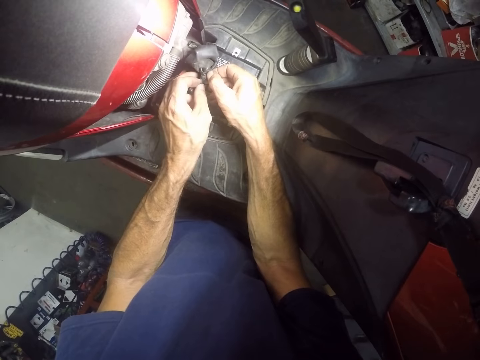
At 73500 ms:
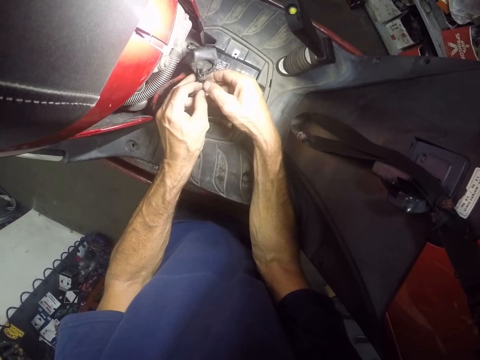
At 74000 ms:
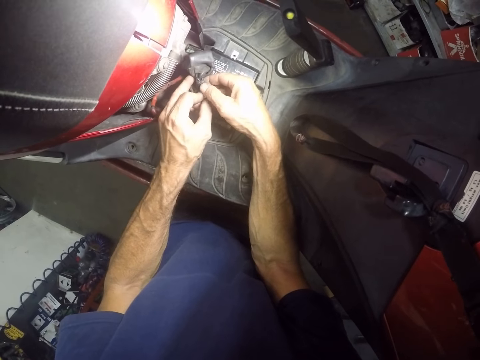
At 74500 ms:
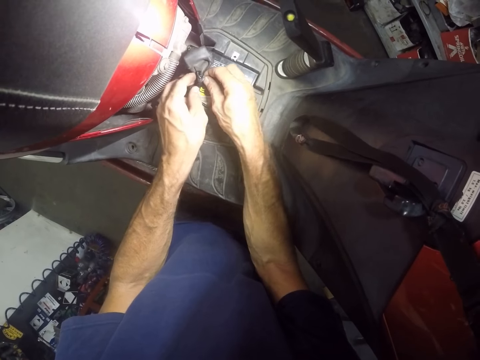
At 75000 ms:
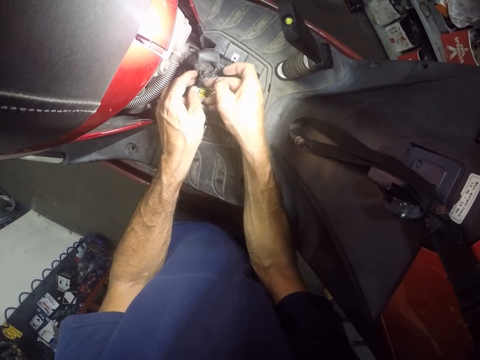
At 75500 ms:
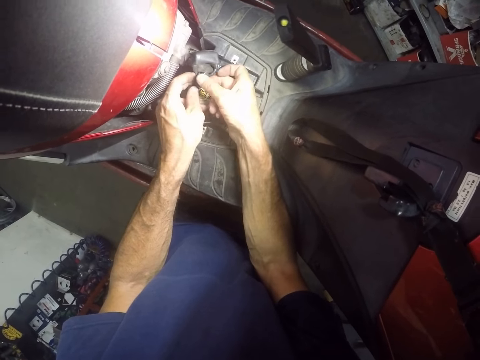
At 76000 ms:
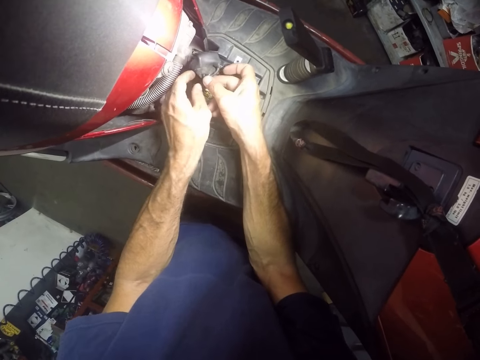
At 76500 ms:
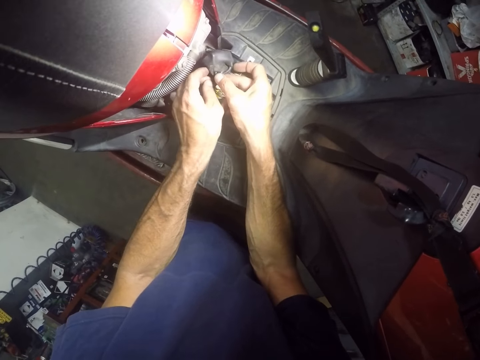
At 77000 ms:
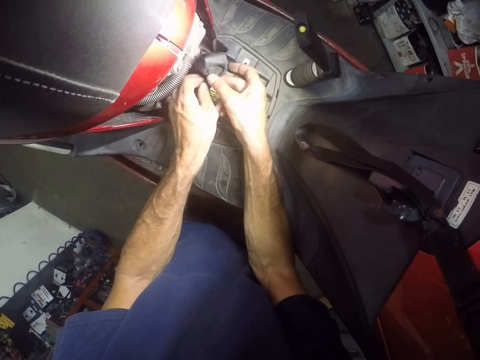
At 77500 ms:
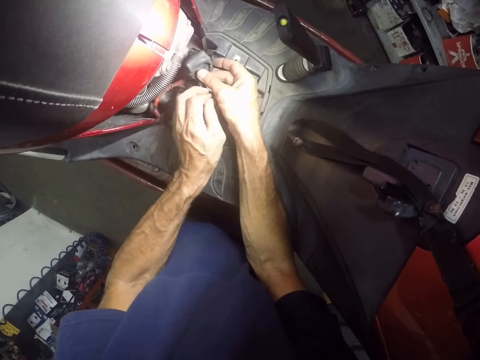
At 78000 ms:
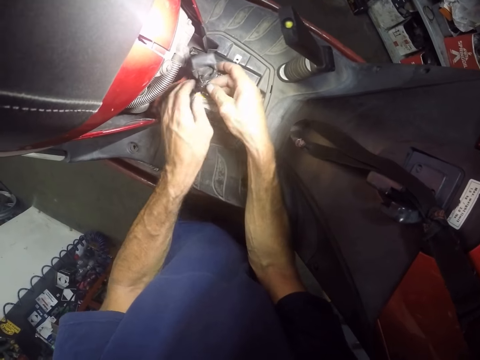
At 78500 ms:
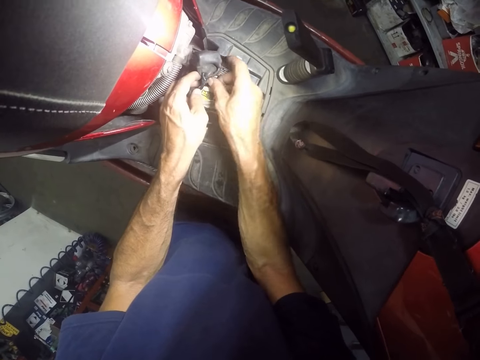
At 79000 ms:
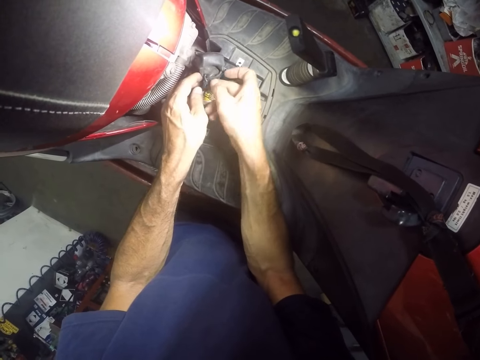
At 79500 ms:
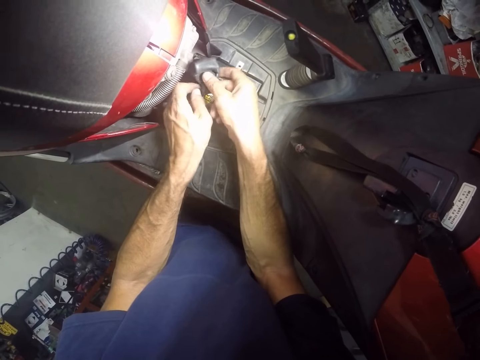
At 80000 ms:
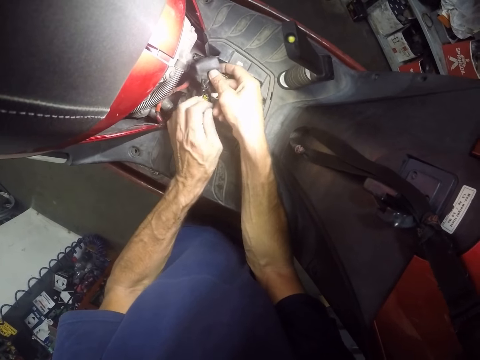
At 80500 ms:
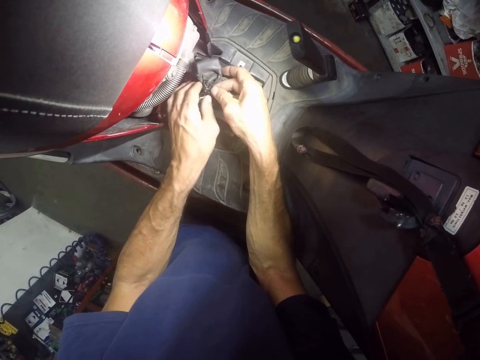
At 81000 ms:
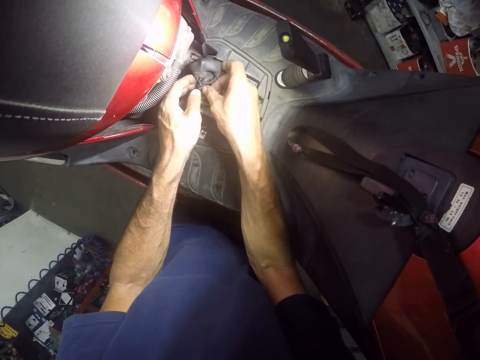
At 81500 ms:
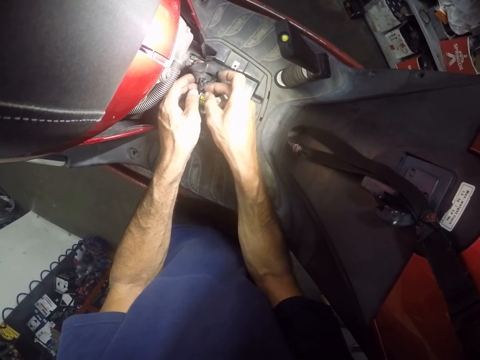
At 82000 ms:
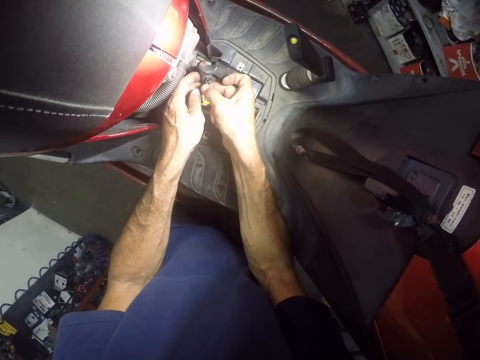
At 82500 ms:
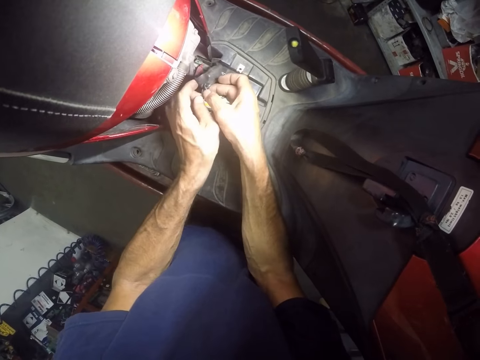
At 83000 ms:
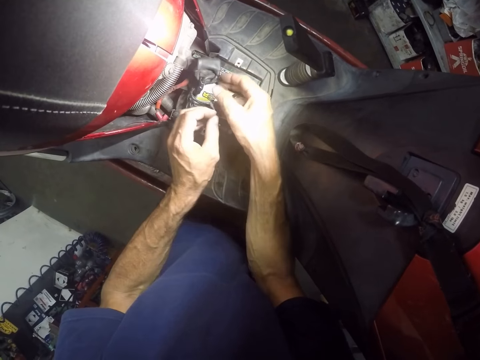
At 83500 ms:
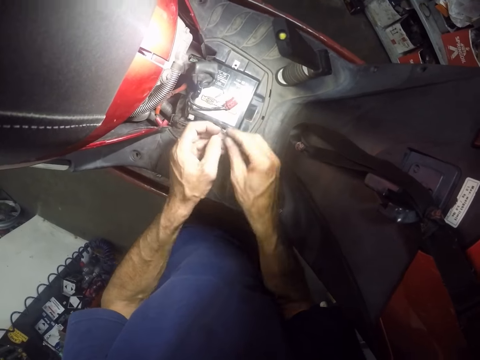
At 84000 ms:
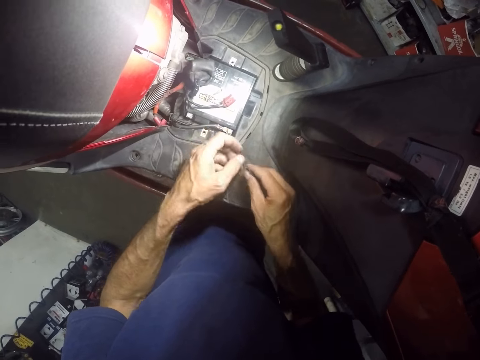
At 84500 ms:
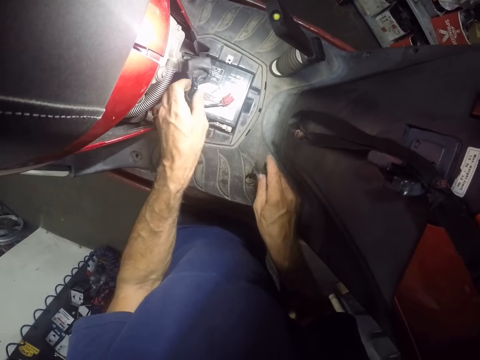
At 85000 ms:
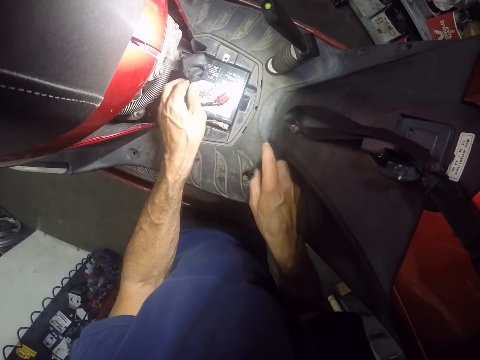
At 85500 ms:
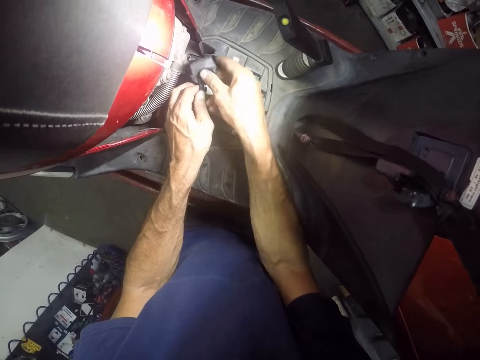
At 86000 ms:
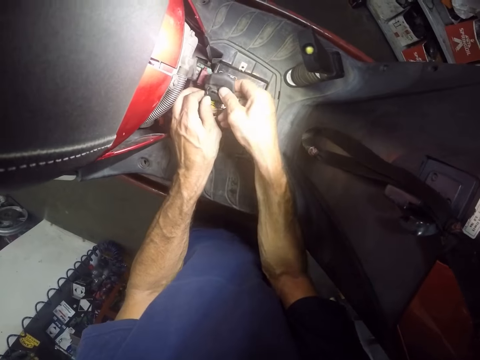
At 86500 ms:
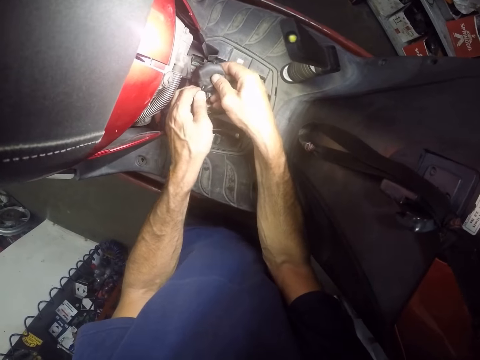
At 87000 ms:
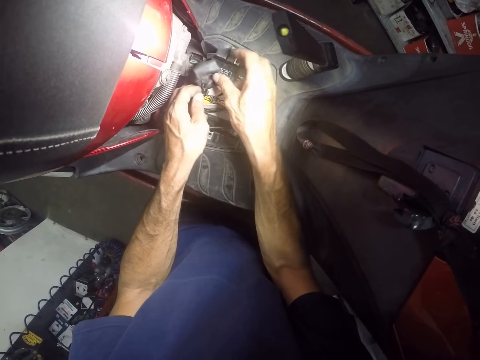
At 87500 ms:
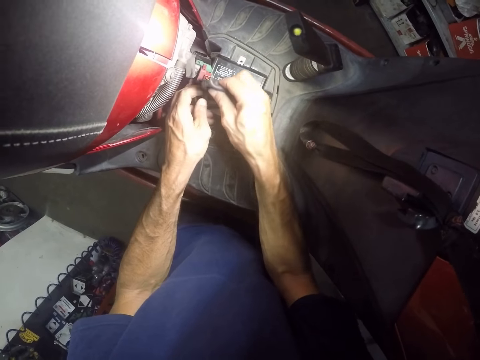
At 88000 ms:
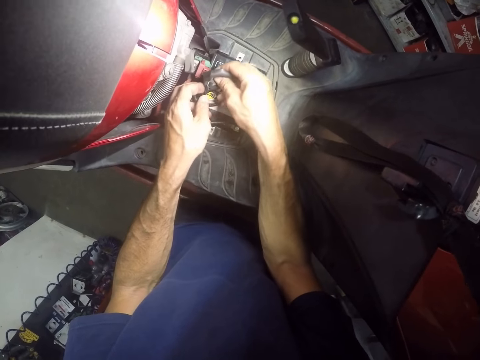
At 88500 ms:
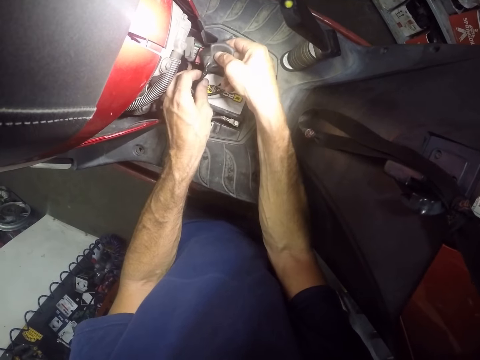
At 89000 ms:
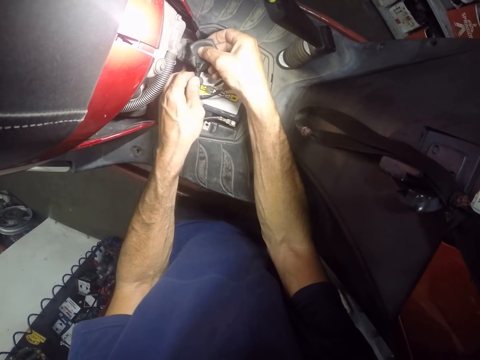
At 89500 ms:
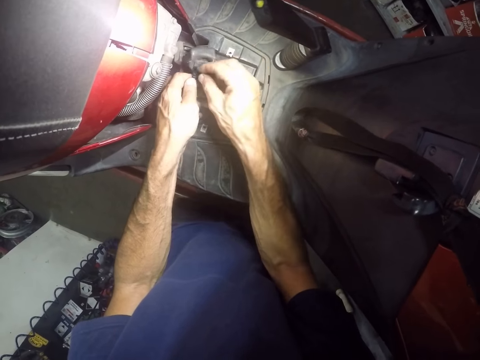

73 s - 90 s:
The camera wearer adjusts wires on a motorbike. He untangles a piece of sellotape from the wires. He passes the tape from his left hand to his right hand. He holds the piece of sellotape with his hands. He drops the tape on the motorcycle with his right hand. He touches the rubber and the wires with both hands. He untangles the piece of sellotape from the wires.

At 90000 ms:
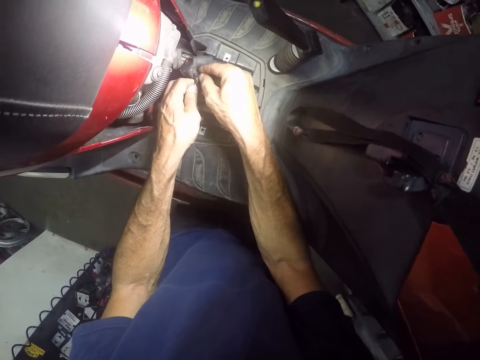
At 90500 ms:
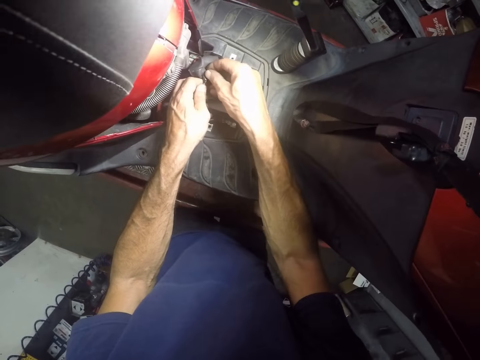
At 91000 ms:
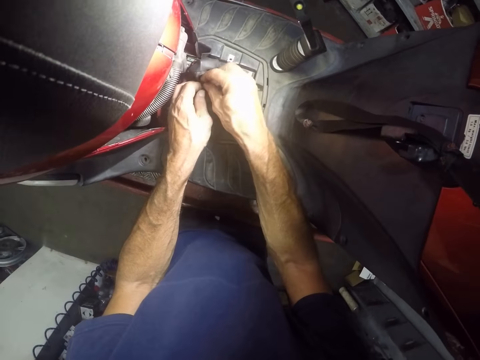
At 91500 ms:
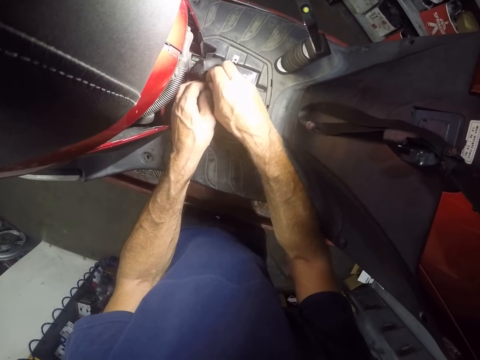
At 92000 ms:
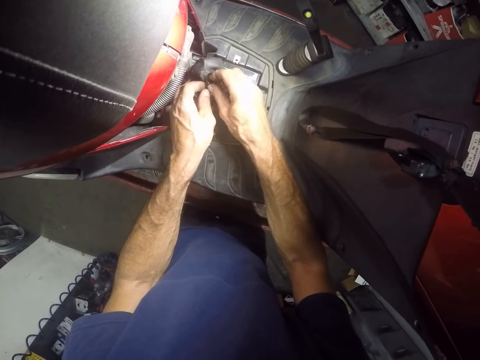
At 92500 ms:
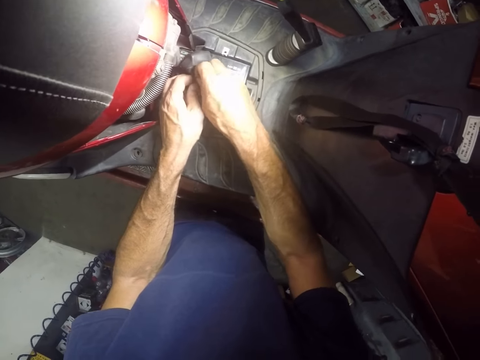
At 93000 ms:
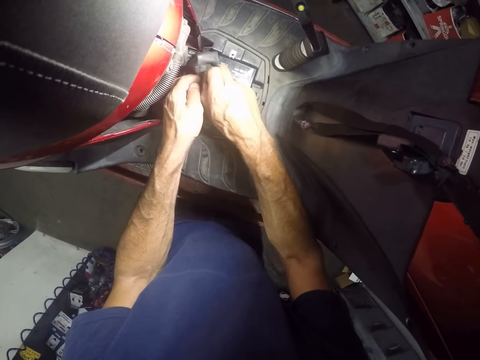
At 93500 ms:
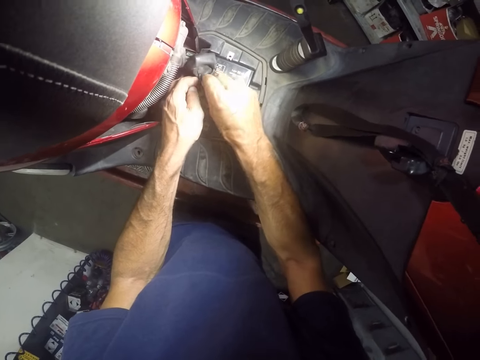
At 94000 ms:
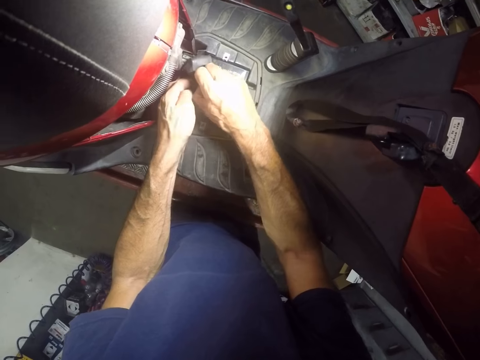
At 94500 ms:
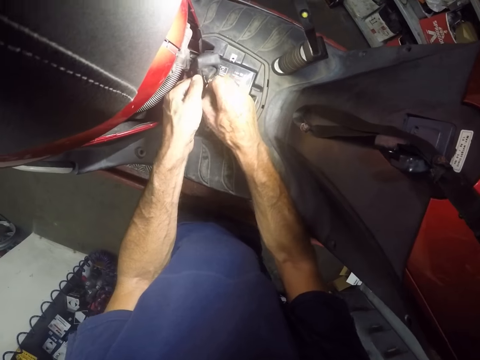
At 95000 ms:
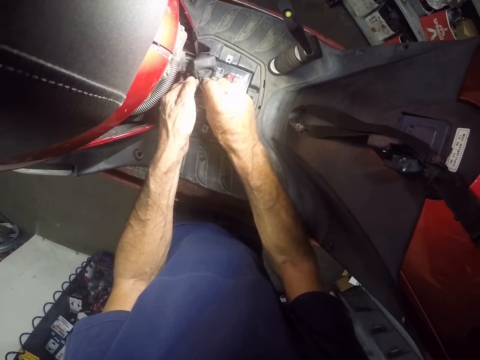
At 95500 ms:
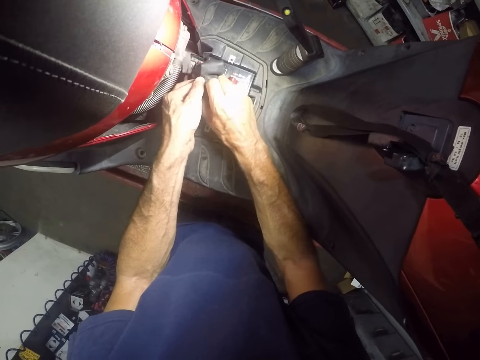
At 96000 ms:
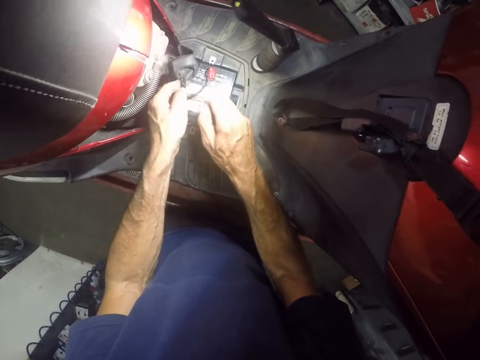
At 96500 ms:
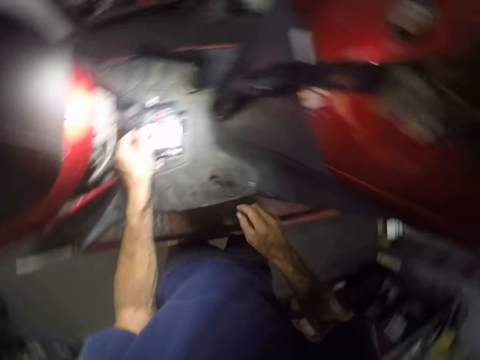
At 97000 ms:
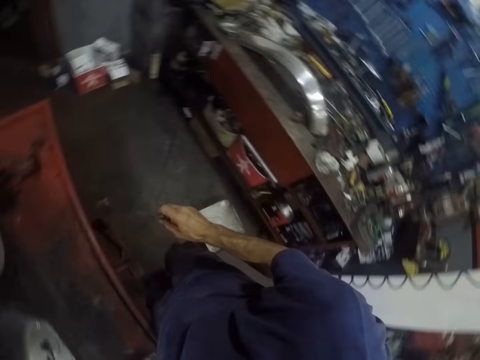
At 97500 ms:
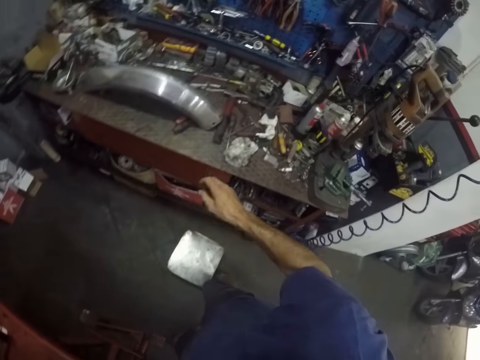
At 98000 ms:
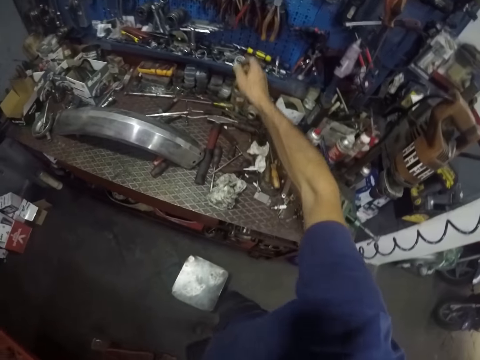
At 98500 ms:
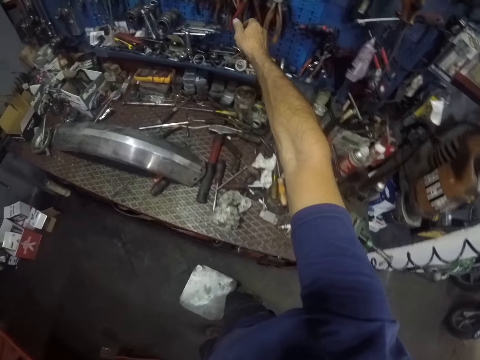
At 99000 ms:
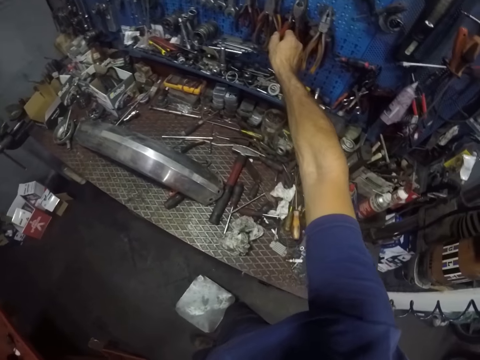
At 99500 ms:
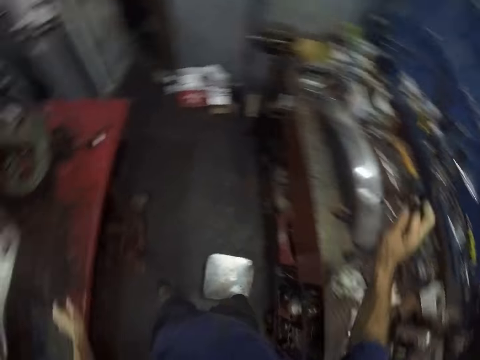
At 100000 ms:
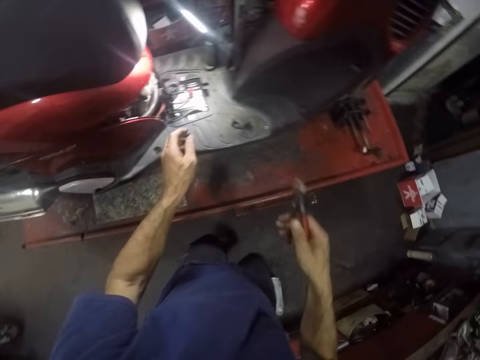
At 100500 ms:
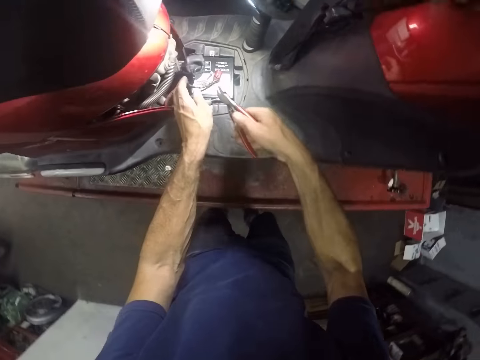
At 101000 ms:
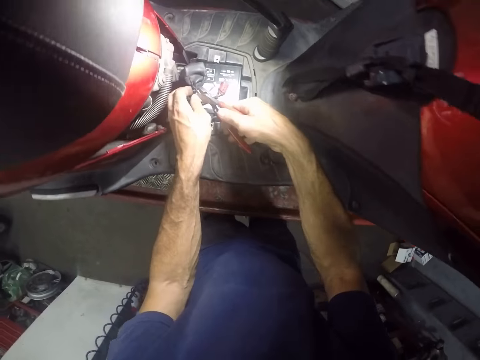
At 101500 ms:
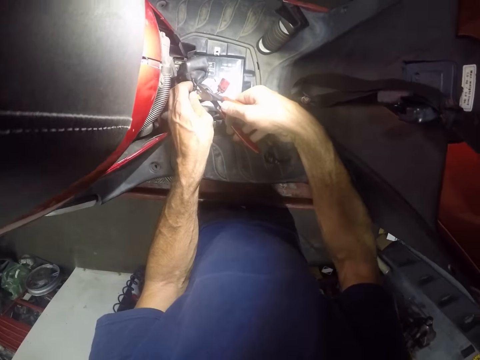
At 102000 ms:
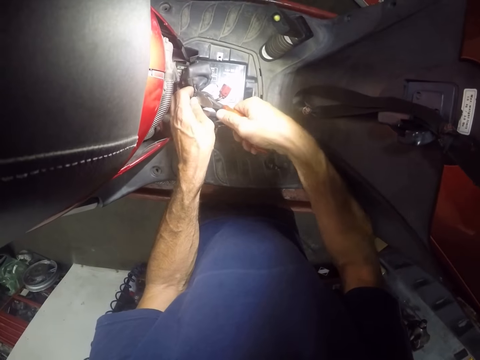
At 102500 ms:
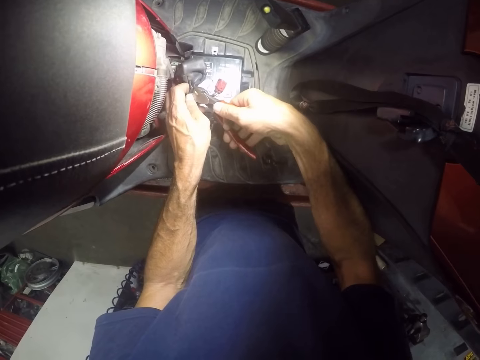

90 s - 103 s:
The camera wearer adjusts wires on a motorbike. He walks around a garage. He picks up a plier or scissors from its hanger on the wall with his right hand. He cuts off a piece of tape with the plier in his right hand. He cuts wires on the motorbike with the scissors.
